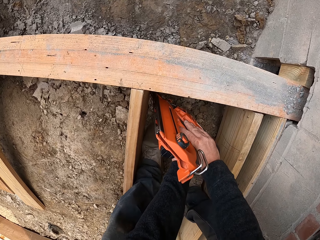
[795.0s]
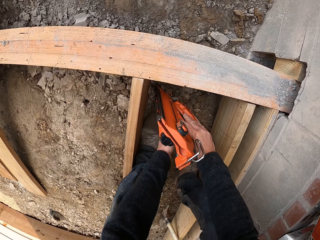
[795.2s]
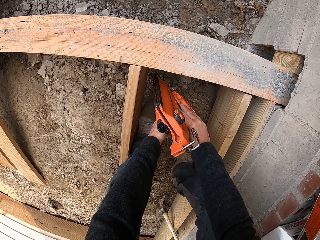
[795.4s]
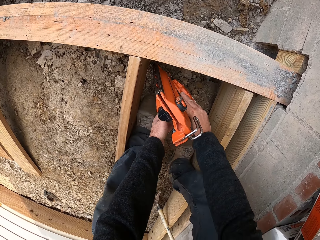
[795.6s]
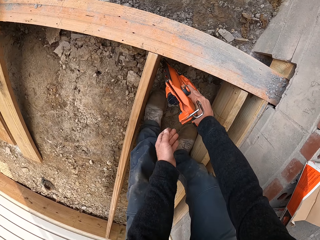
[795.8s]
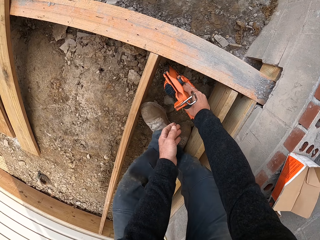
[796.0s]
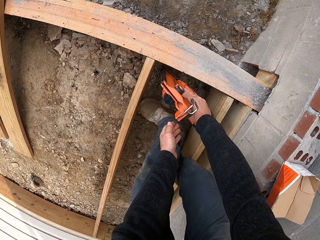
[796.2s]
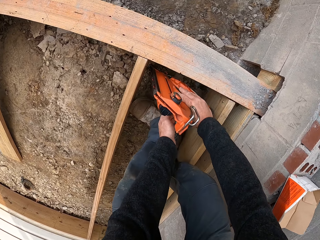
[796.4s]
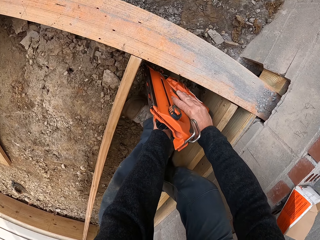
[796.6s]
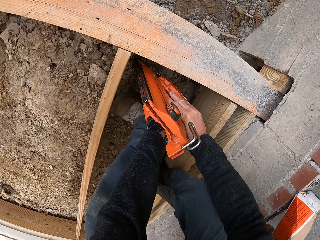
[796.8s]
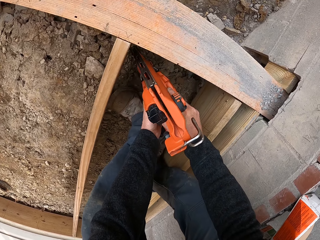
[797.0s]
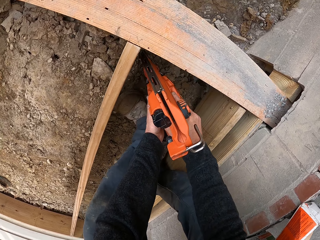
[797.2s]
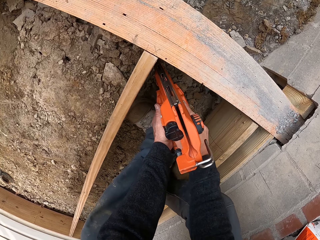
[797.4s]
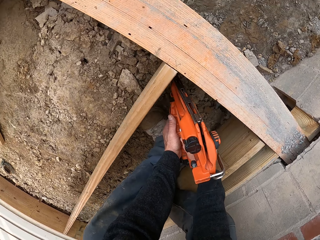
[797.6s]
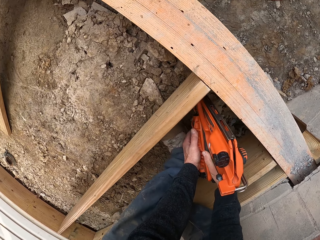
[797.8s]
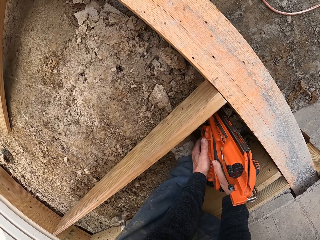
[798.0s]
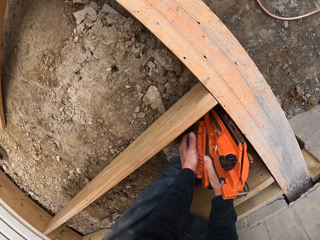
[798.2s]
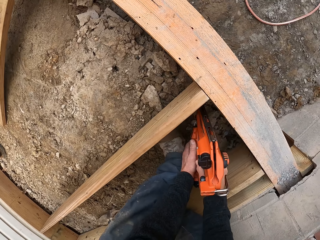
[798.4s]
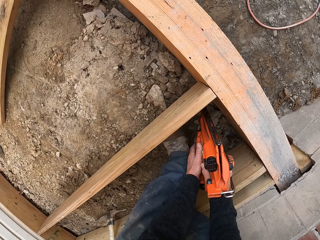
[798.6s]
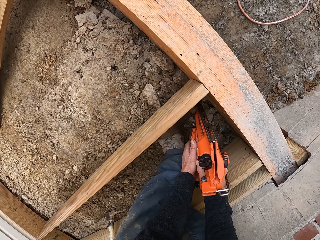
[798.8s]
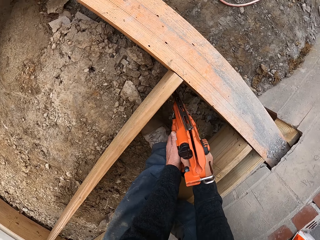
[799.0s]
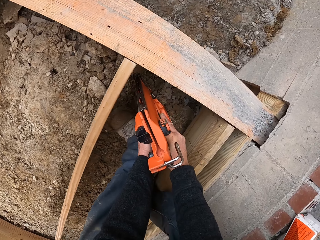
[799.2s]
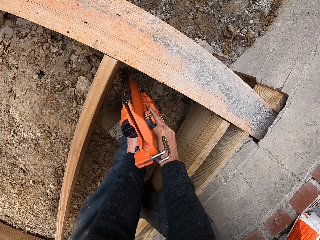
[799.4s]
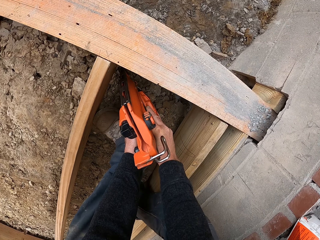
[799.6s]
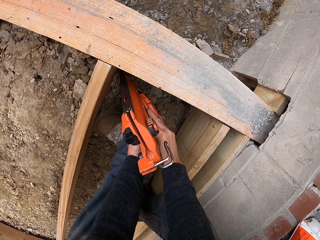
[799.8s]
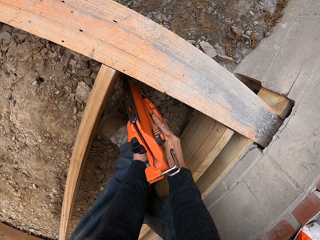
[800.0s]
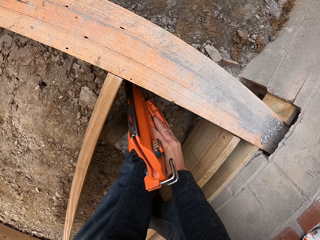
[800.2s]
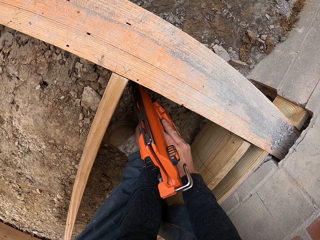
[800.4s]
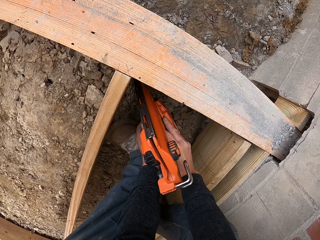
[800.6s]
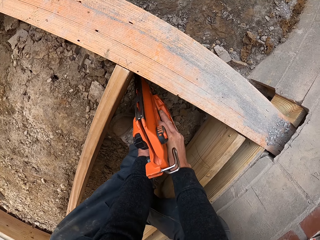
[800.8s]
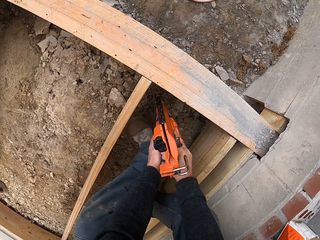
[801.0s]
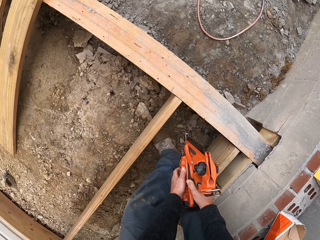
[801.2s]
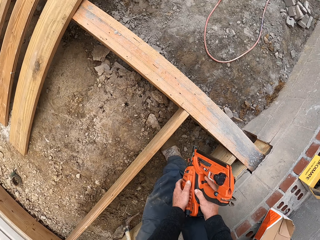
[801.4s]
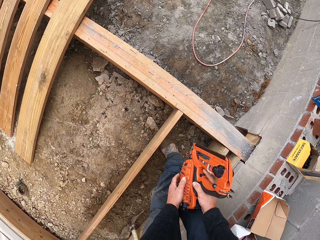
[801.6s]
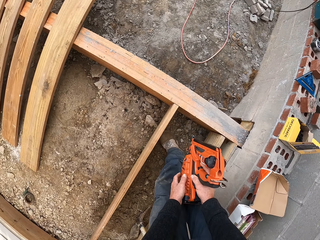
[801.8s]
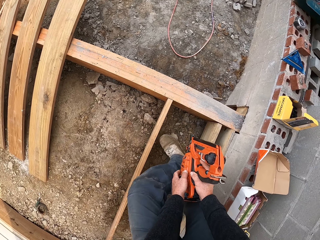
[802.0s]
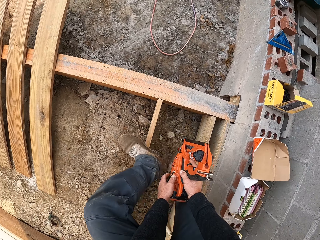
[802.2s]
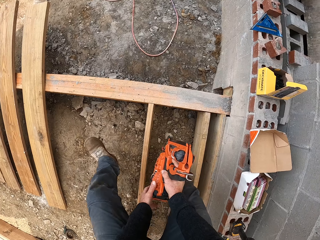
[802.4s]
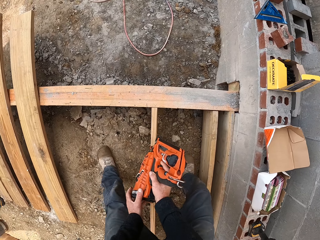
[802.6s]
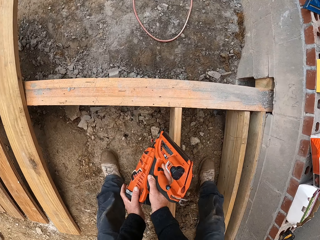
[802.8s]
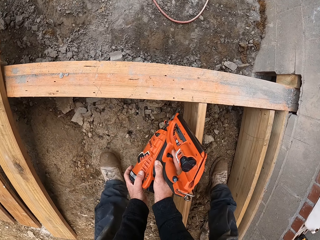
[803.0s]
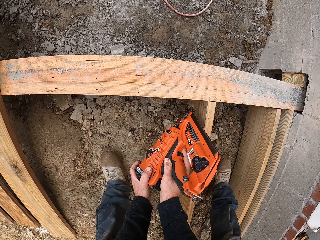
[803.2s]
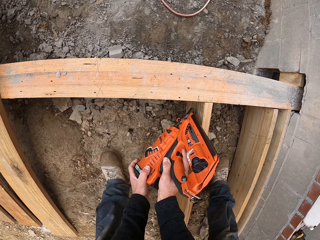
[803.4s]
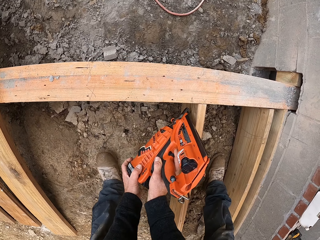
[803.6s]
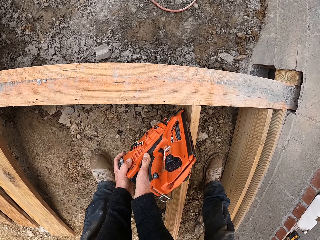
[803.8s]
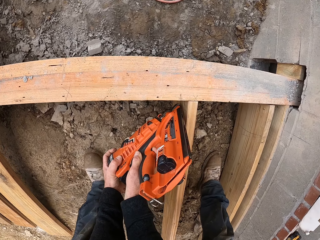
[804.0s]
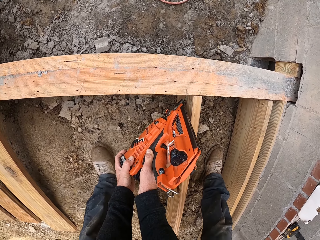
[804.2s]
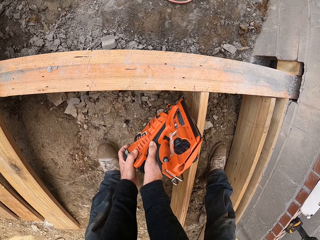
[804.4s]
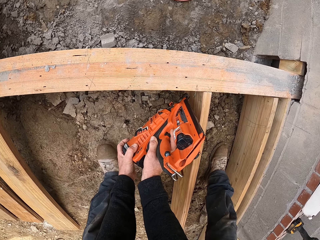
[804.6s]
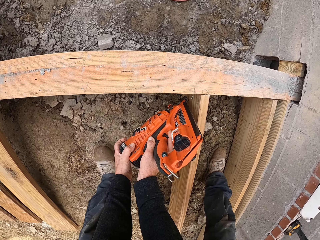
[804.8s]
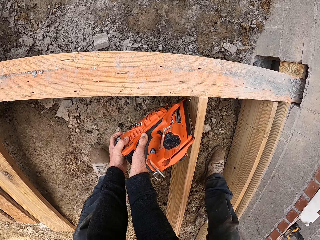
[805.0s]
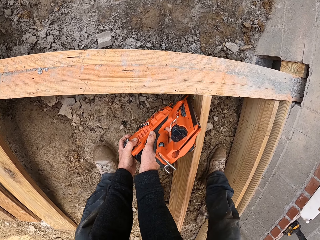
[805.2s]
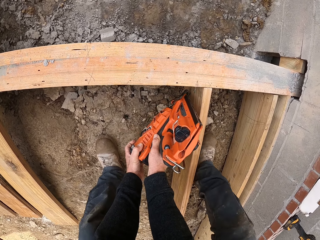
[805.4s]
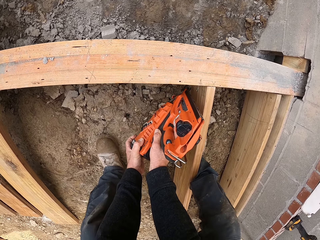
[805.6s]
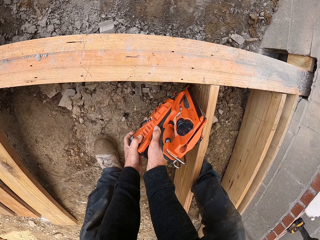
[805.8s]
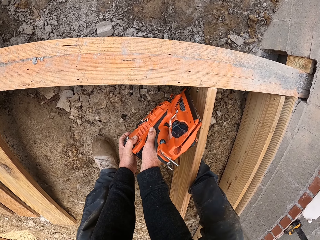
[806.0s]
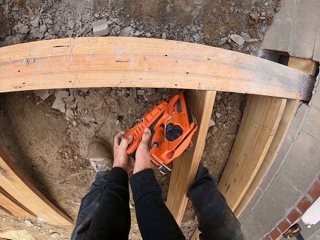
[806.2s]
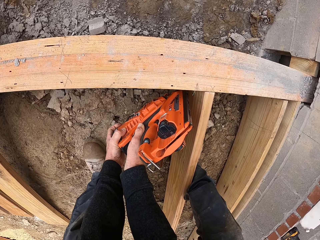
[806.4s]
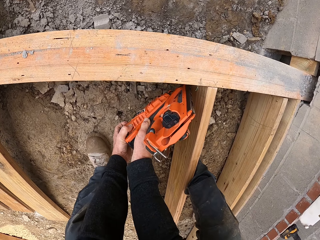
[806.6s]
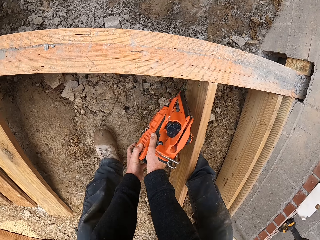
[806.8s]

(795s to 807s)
The camera wearer fixes the wood. They drive nails on the timber. They cross over the wood. They fix the wood.

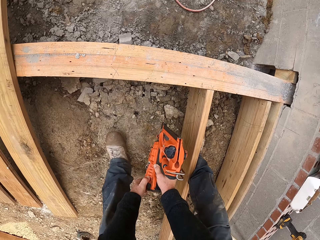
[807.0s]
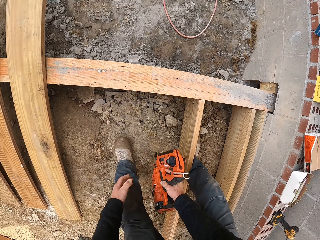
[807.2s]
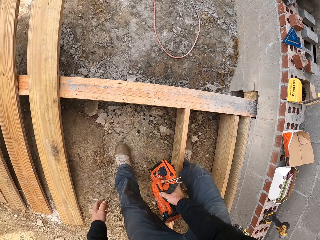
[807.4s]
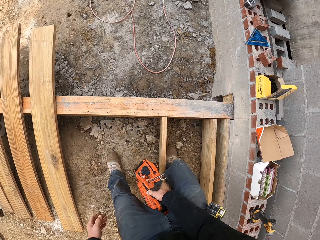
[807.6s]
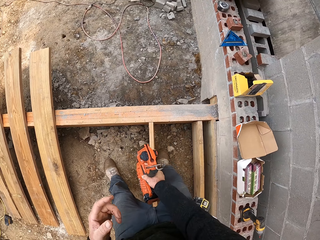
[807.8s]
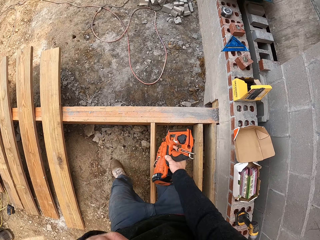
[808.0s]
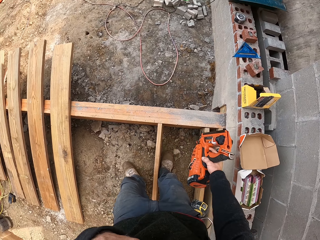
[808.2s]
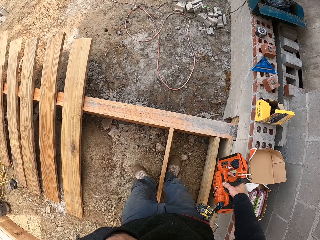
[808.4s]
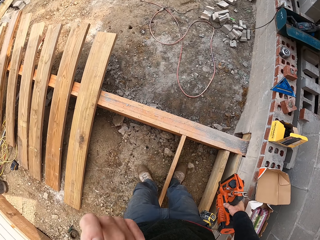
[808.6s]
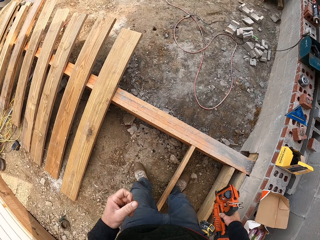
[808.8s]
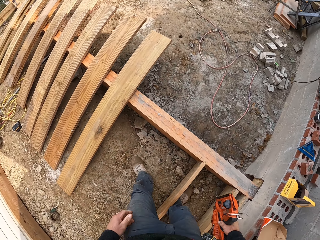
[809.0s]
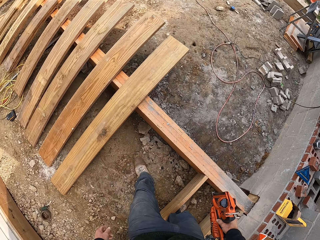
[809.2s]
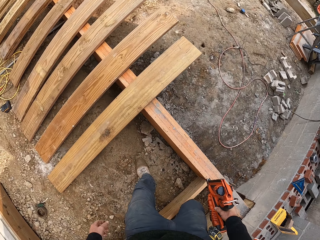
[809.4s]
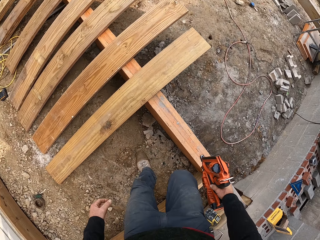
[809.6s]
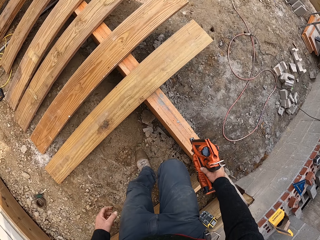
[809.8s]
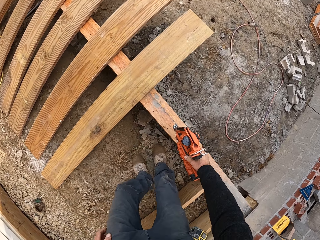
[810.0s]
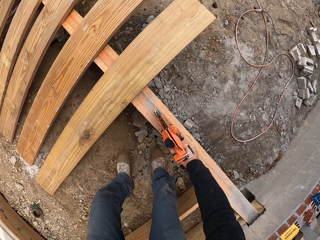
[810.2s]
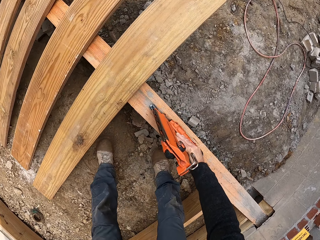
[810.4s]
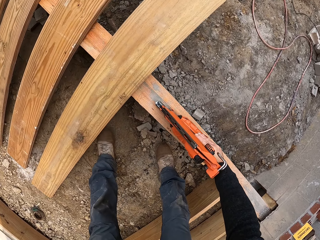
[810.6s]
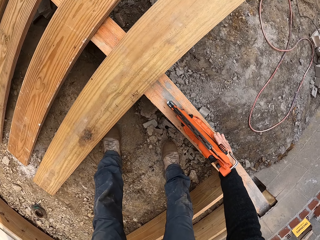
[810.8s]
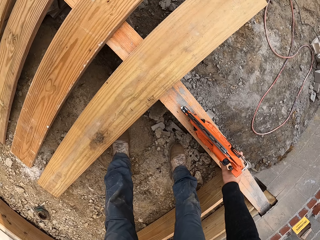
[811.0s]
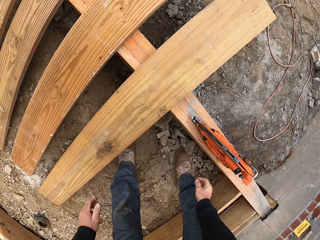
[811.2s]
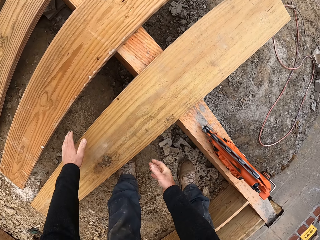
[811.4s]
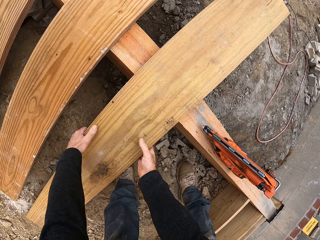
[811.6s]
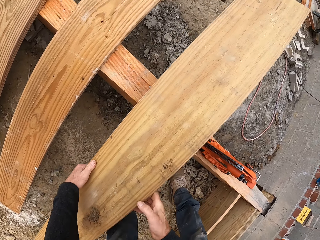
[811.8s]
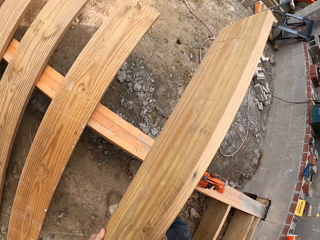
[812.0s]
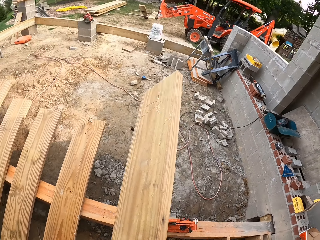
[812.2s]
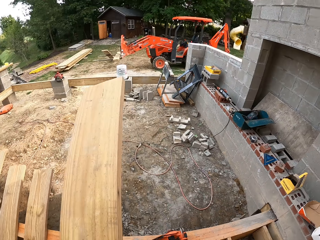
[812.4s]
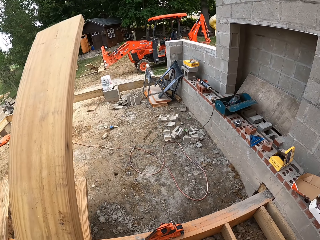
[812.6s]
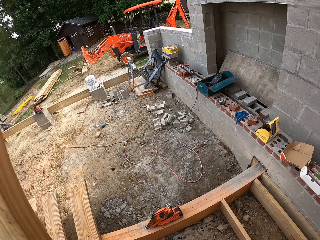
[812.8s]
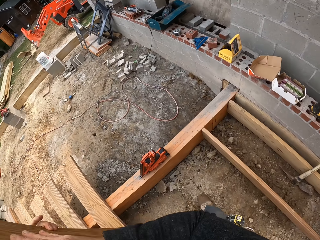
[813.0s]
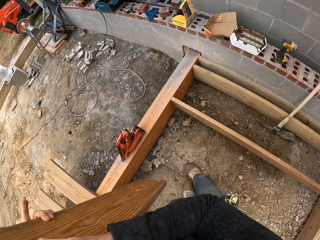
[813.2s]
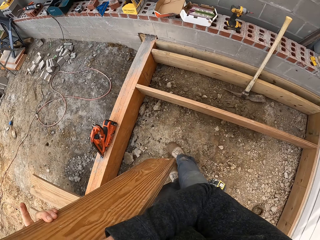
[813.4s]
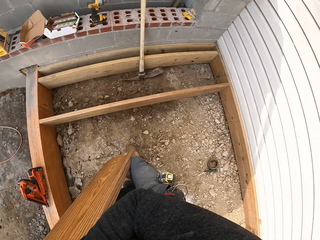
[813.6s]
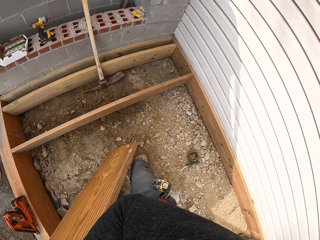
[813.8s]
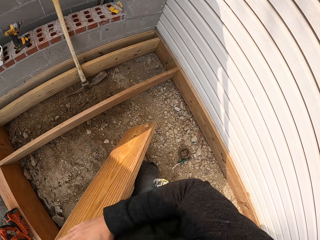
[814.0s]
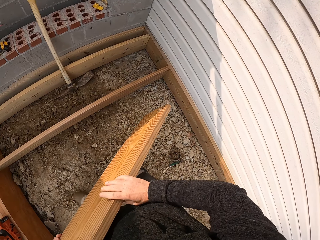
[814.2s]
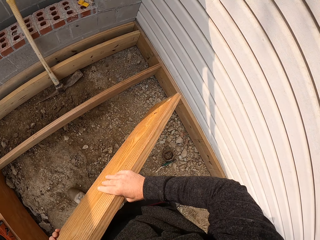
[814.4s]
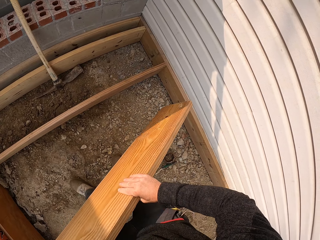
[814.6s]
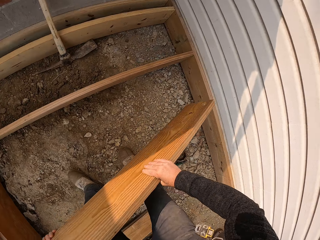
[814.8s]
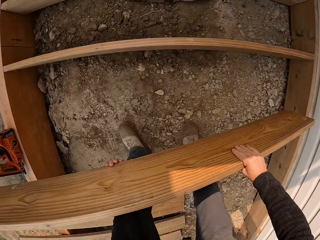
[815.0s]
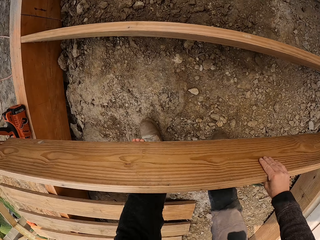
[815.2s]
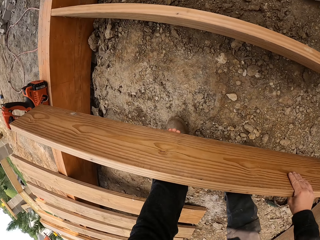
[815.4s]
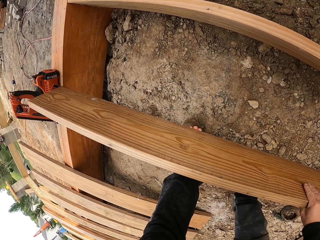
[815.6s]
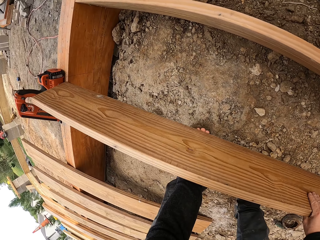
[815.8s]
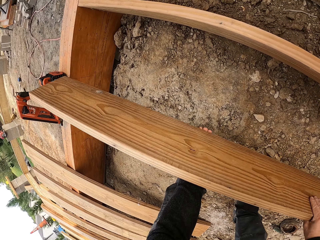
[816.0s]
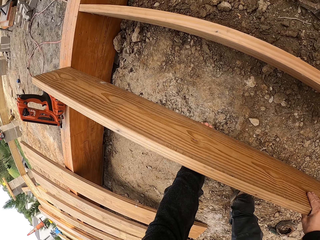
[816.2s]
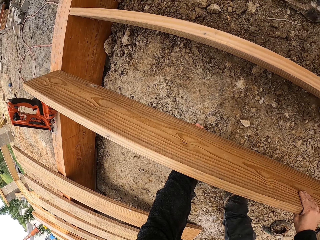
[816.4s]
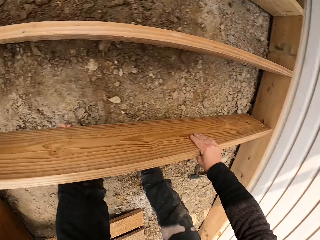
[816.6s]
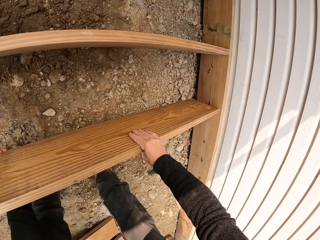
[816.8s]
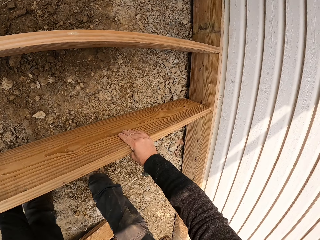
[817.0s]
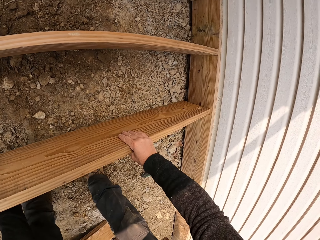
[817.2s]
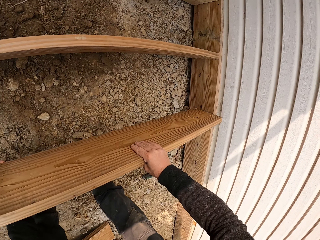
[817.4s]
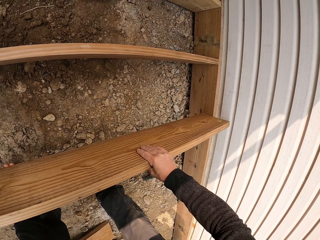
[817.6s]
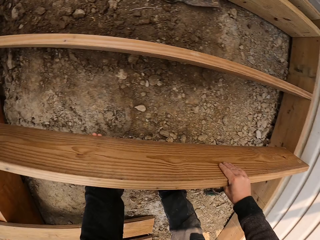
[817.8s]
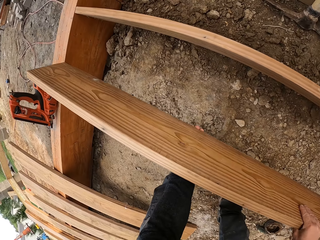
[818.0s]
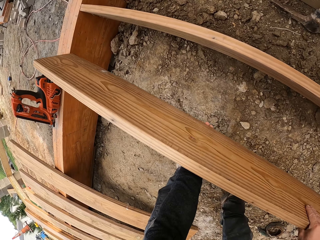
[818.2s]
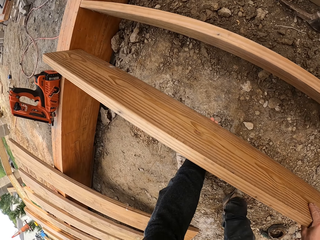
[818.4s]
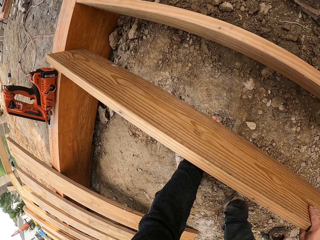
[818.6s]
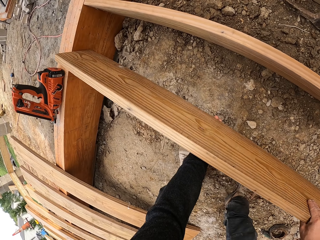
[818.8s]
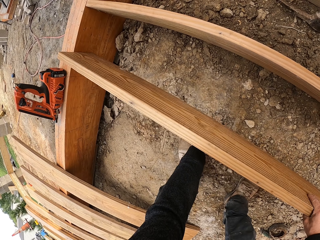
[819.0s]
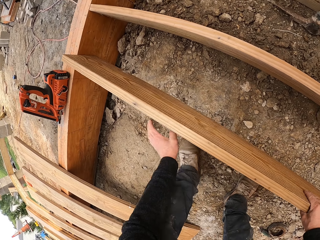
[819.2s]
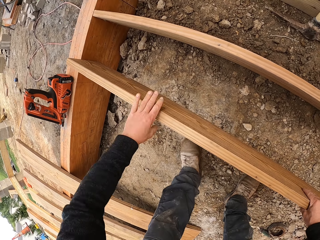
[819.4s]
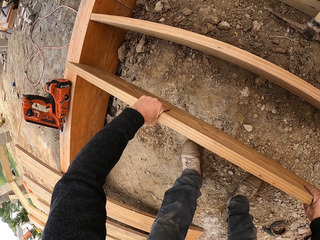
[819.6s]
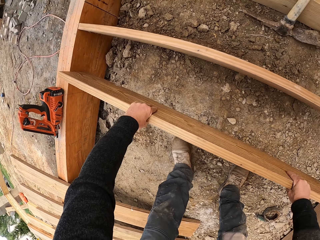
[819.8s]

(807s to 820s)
The camera wearer walks. They put down the circular saw. They lift the wood. They fix the wood.
